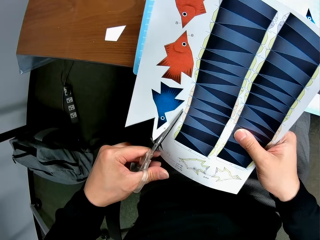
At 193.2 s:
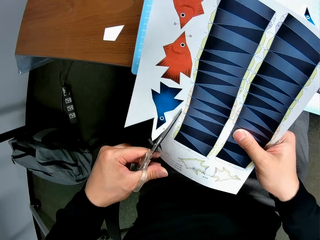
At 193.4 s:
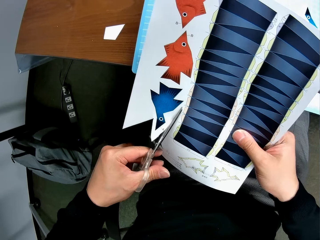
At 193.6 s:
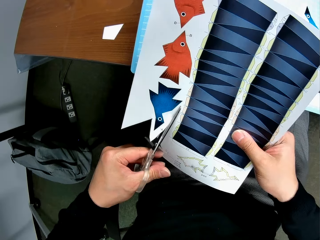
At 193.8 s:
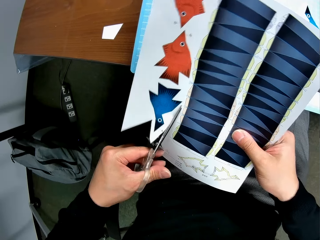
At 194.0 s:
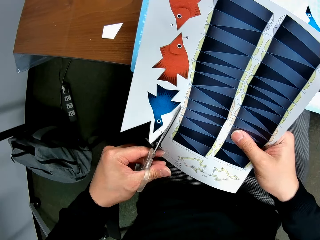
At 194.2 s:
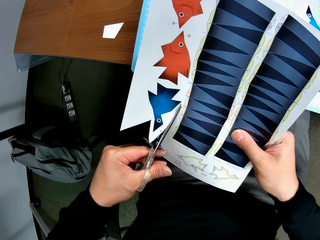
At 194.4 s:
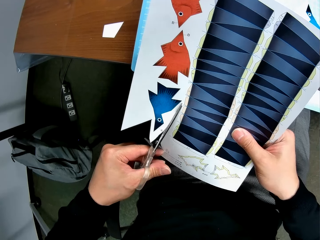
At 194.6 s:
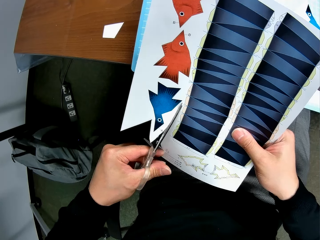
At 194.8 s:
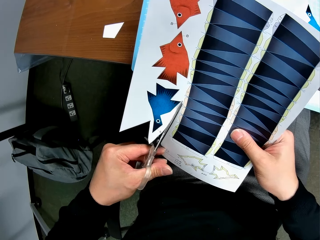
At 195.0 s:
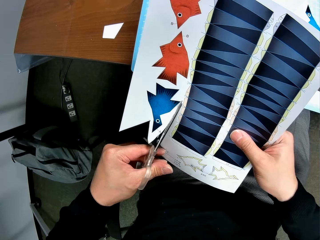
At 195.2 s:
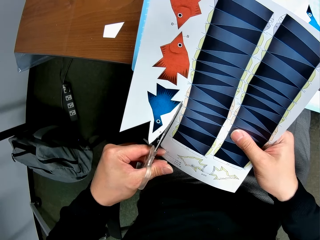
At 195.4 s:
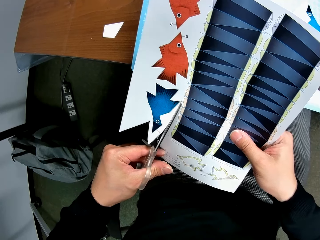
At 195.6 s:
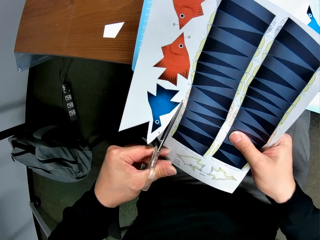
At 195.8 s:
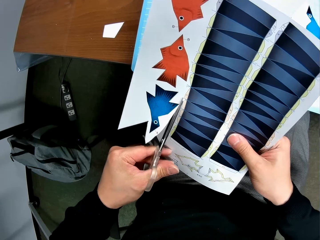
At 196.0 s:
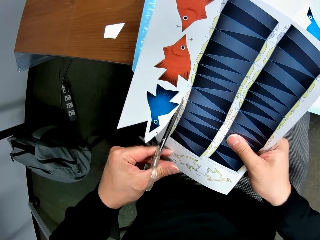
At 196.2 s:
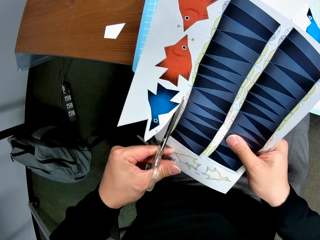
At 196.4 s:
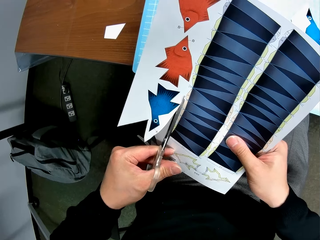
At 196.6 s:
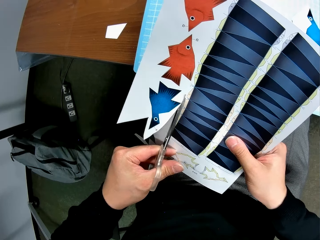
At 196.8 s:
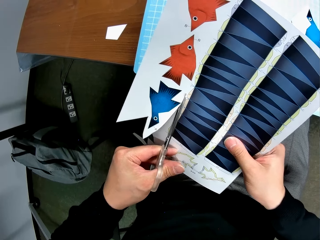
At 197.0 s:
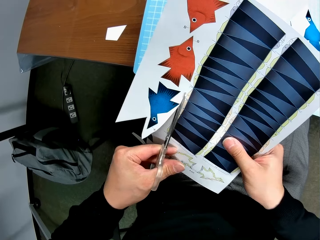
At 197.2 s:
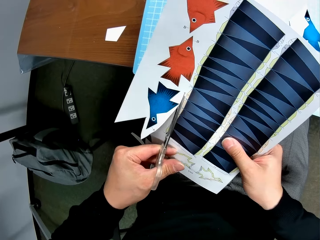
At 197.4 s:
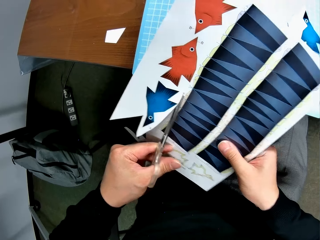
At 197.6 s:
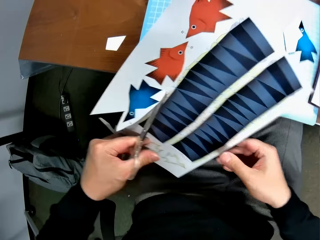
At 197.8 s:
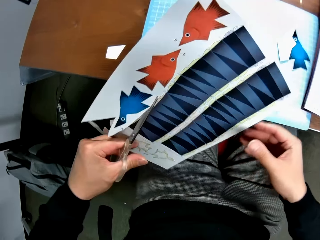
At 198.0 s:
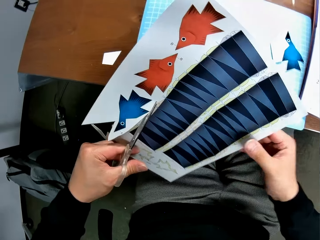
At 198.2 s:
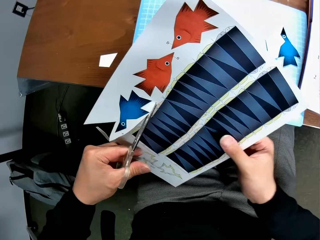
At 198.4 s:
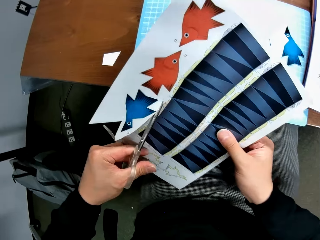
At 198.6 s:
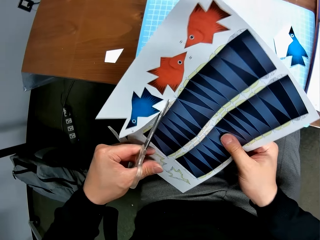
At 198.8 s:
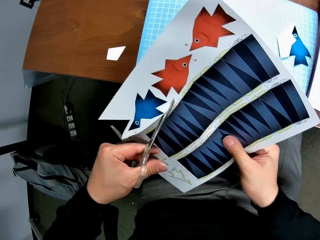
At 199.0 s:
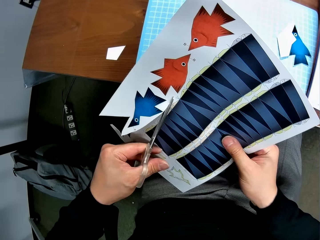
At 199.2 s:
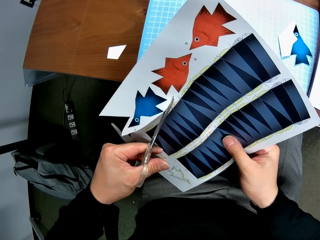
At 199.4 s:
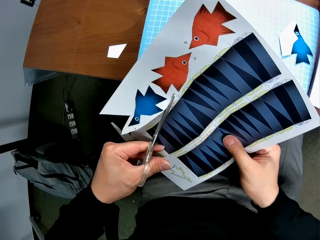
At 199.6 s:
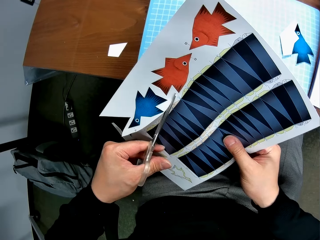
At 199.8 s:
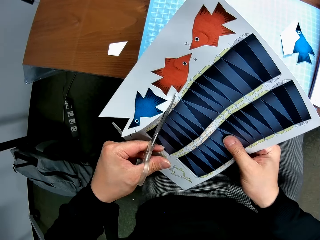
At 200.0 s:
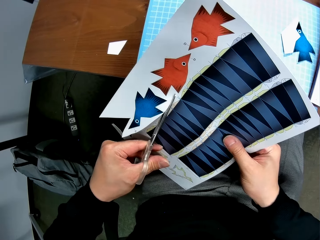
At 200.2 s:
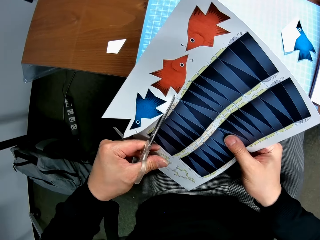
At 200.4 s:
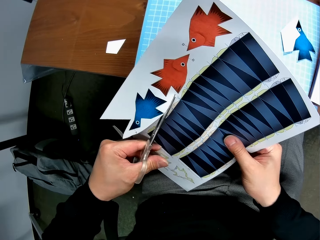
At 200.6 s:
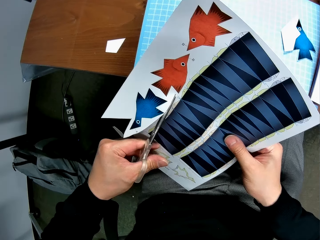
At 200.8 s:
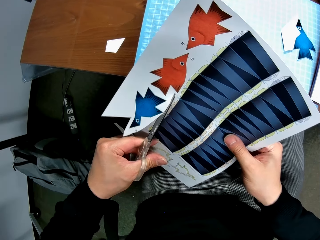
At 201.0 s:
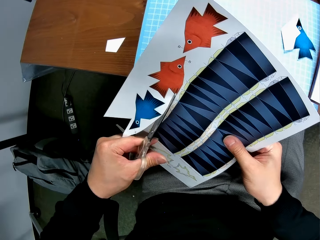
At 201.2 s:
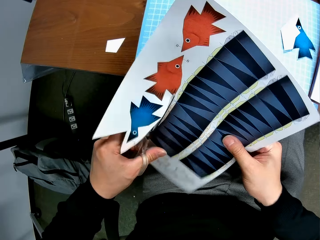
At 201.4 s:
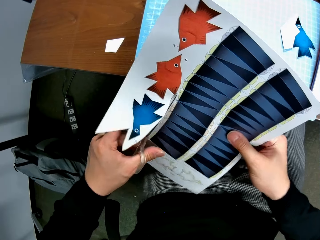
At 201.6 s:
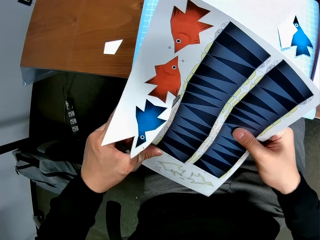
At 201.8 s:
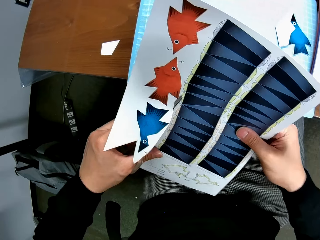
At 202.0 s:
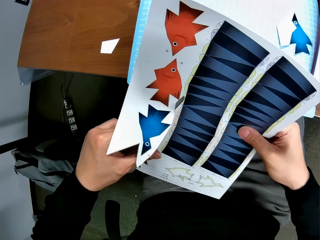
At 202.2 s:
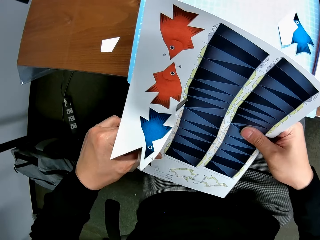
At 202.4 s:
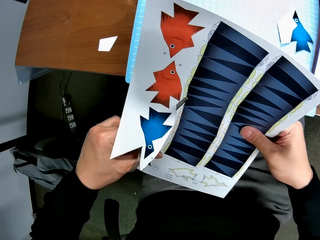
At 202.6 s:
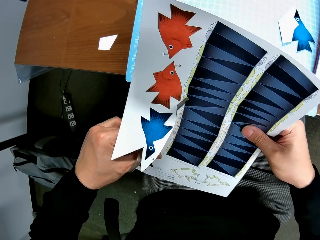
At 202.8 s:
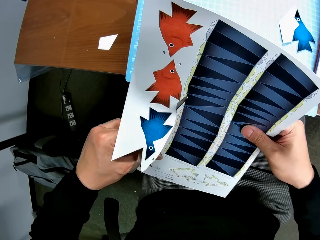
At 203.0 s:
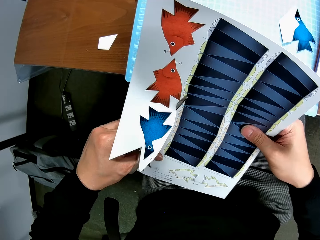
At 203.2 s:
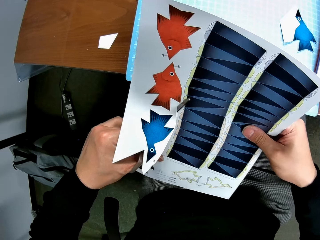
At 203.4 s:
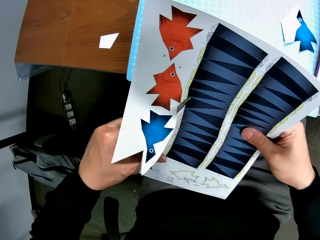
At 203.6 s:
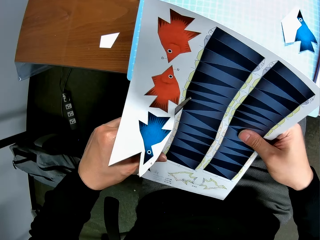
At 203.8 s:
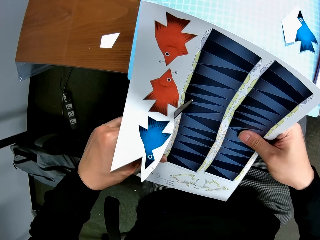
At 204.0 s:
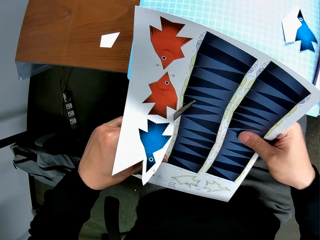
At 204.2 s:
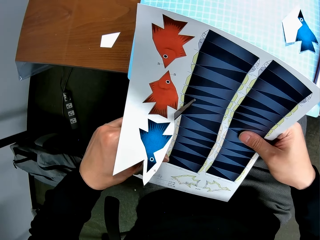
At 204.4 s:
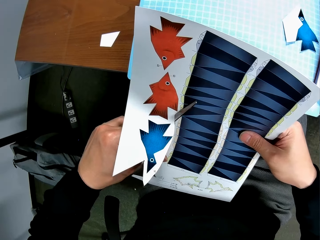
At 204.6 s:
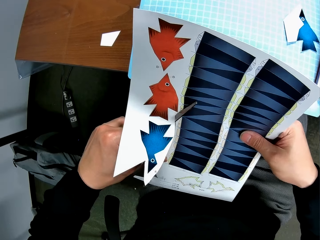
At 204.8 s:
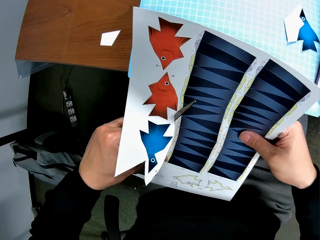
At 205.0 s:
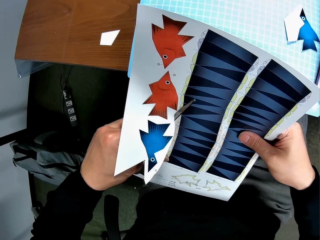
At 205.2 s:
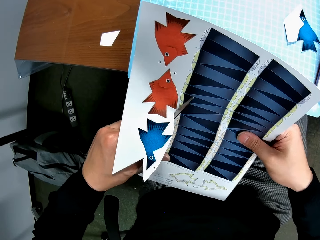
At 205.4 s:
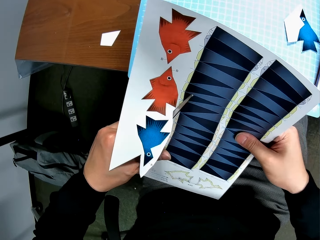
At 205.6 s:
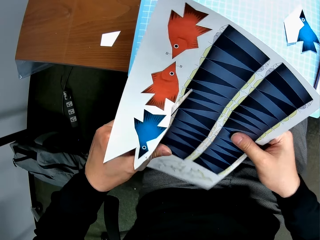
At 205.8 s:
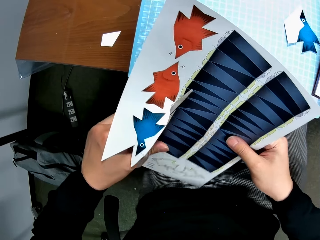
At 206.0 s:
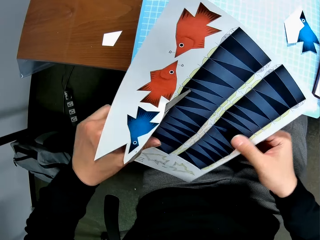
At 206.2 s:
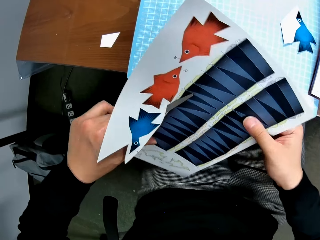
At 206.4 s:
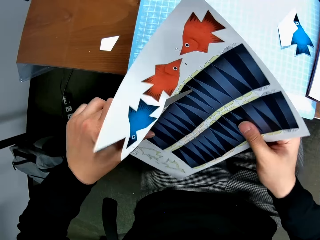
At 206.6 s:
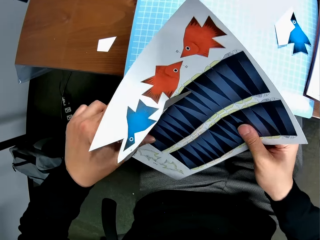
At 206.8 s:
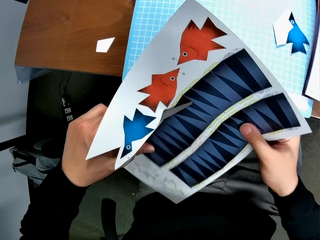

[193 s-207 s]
The camera wearer turns the paper. They cut the paper.

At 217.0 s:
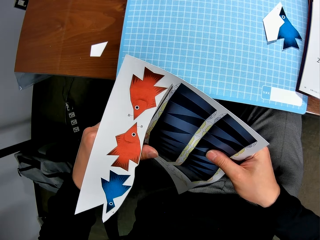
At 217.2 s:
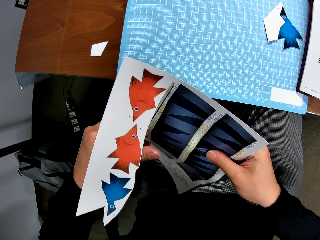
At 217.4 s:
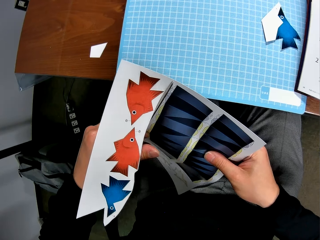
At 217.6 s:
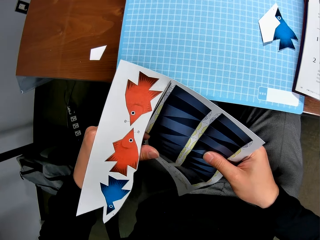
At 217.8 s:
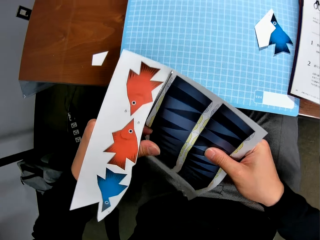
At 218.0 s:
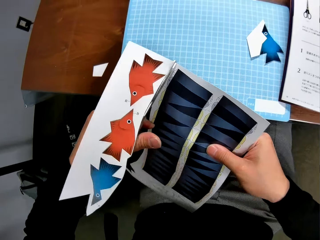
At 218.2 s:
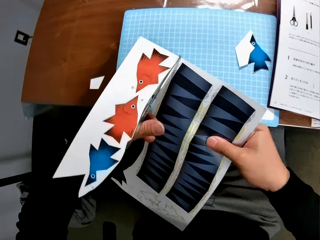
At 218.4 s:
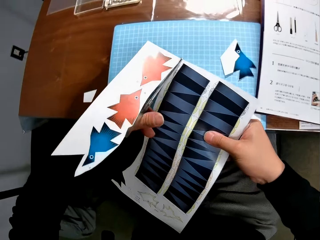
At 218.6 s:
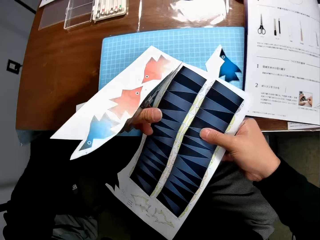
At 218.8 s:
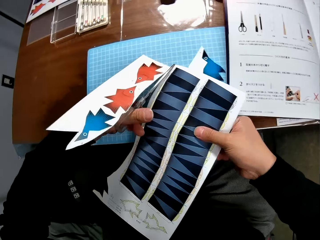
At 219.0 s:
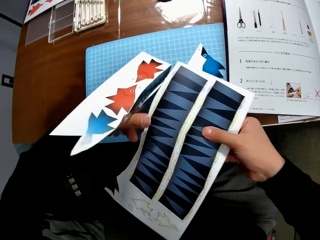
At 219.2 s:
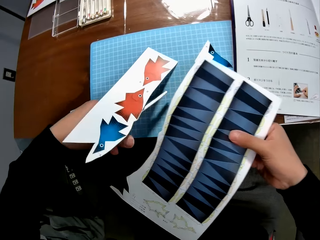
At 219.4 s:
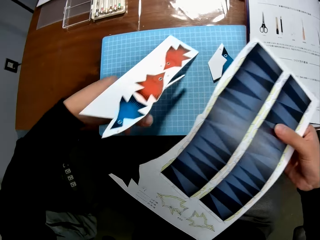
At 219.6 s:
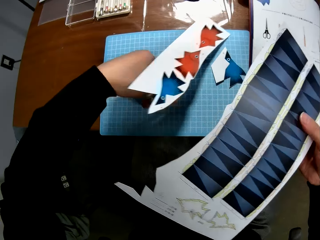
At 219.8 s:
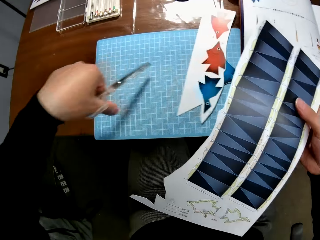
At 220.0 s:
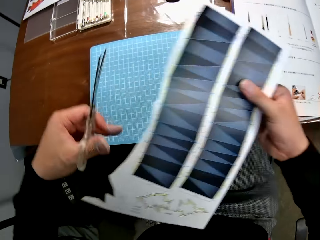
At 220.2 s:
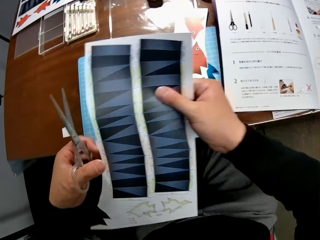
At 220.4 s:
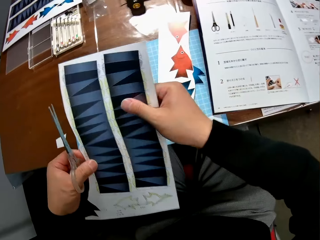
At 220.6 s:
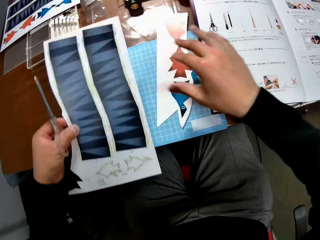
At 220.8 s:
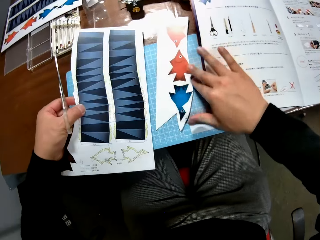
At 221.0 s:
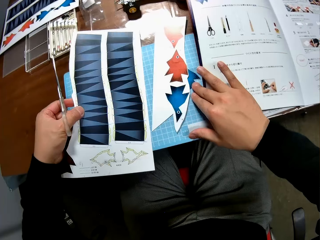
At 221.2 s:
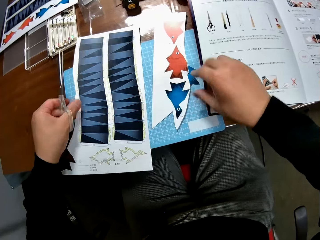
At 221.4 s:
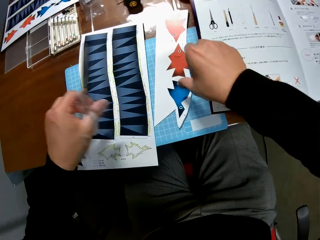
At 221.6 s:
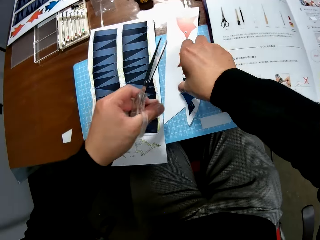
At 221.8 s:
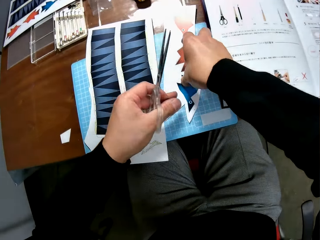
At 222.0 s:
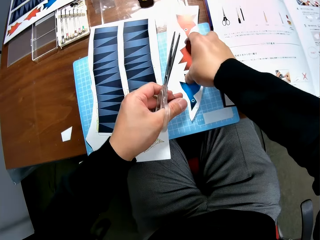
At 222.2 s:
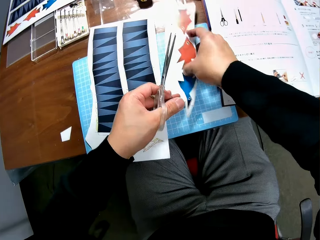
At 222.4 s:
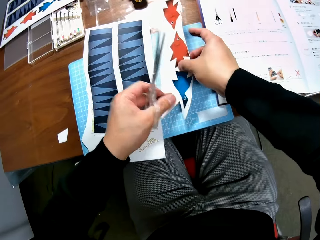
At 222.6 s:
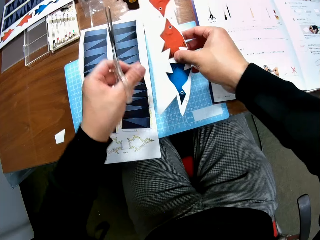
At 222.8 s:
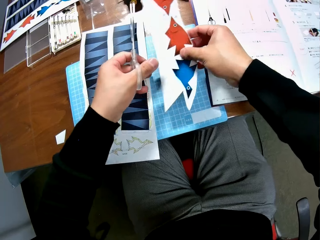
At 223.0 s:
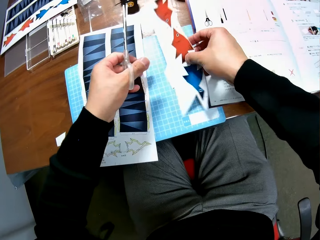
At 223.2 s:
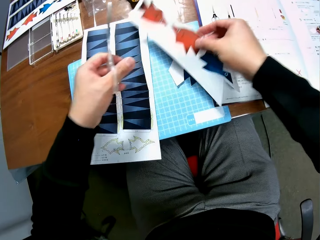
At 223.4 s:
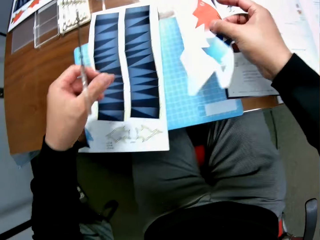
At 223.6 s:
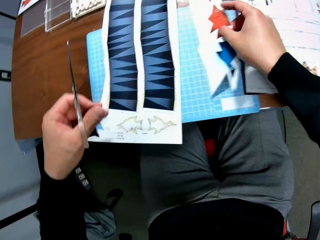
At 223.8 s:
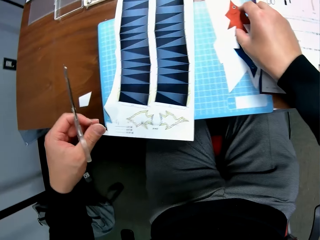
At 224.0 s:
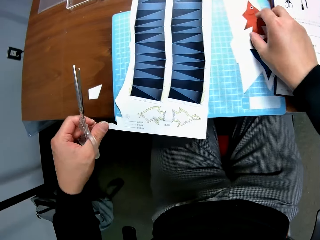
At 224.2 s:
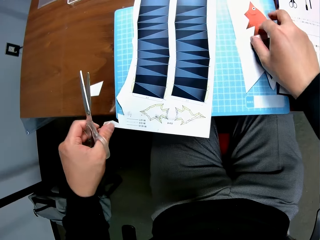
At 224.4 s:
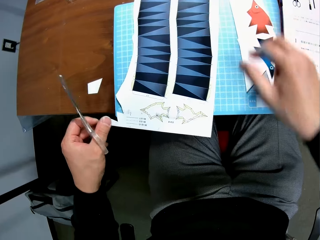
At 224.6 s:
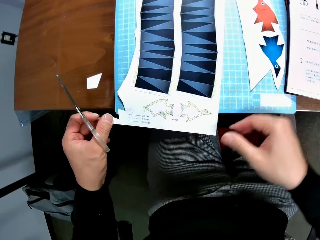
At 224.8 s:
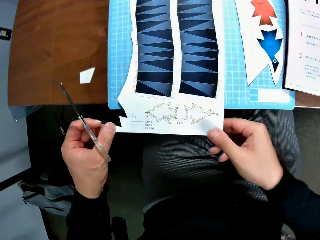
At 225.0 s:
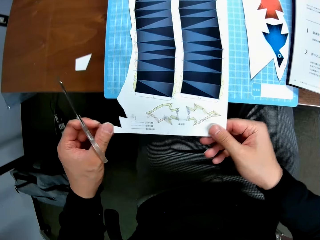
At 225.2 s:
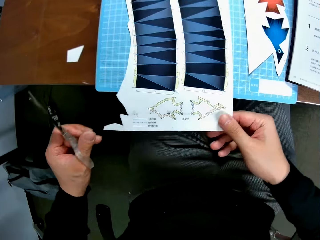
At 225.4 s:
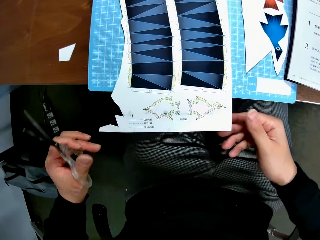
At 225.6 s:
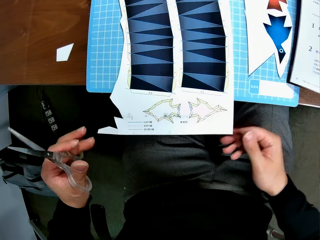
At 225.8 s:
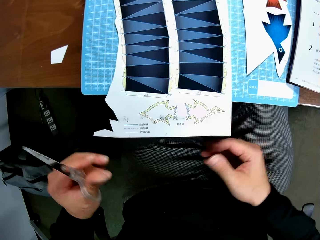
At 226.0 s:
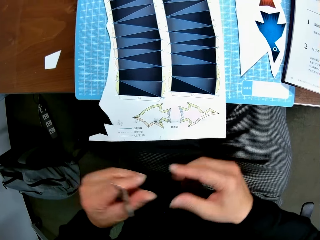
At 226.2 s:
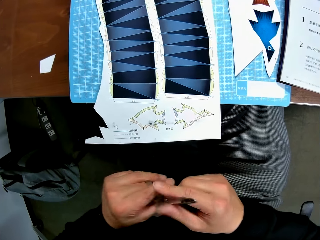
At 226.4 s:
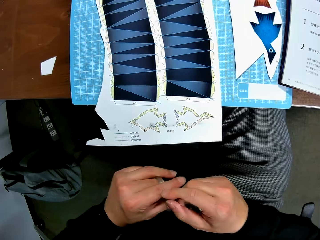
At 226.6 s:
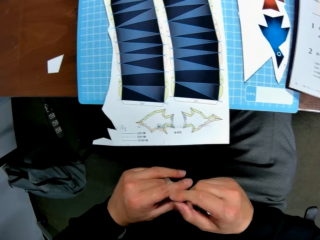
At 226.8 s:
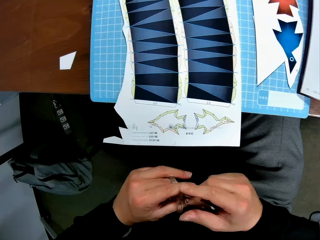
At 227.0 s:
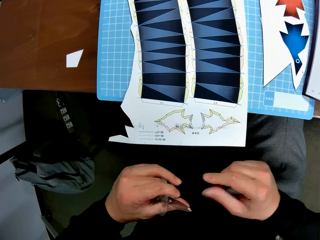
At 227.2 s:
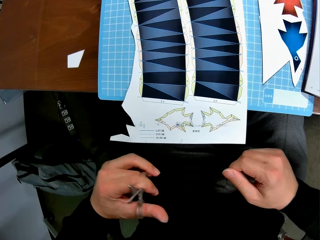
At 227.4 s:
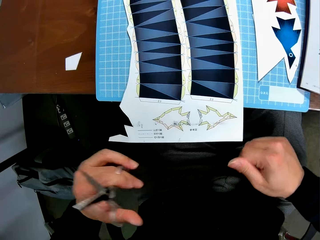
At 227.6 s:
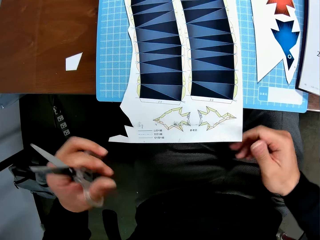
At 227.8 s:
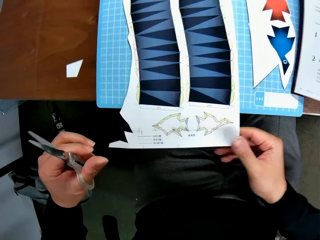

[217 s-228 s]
The camera wearer moves the paper towards the cutting mat. They place the cut paper on the cutting mat. They hold the paper with both her hands. They move the sheet of paper from his right hand to his left hand. They let go of the paper. They hold the cut out with her hand. They place the paper on the cutting mat. They let go of the cutting mat. They pick up the cut paper from the table. They place the paper on the cutting mat. They hold the paper with both her hands and let go of the paper. They move the sheet of paper on the table. They examine the sheet of paper. They hold the scissors with both her hands. They let go of the scissors.
